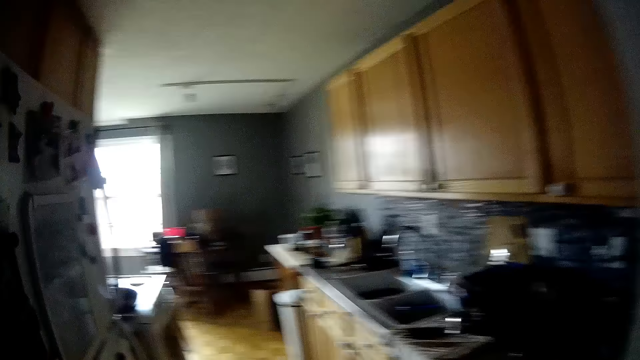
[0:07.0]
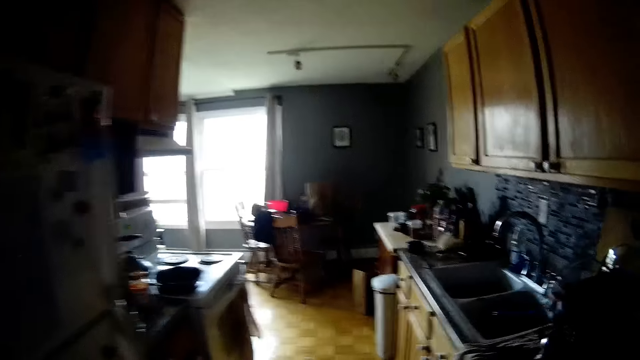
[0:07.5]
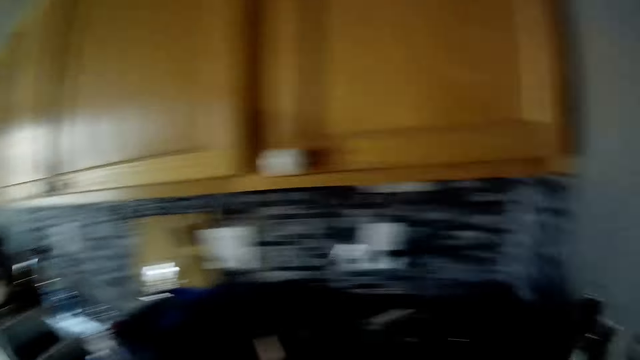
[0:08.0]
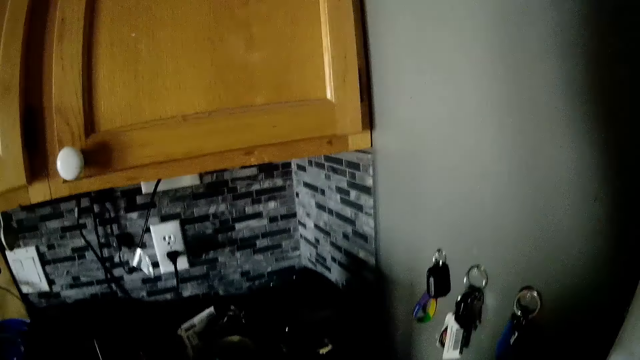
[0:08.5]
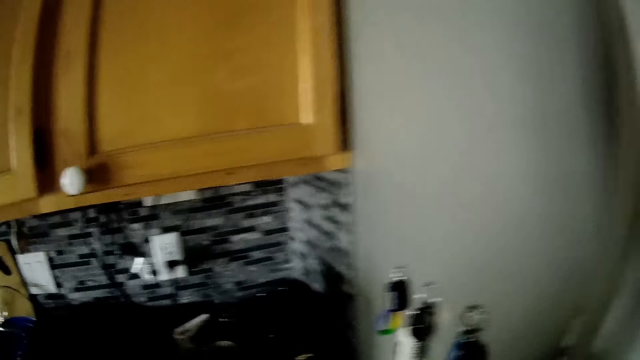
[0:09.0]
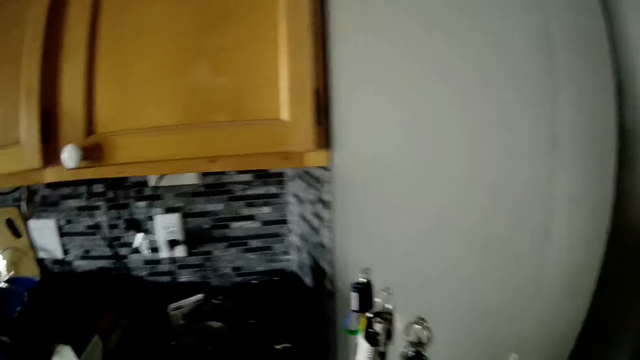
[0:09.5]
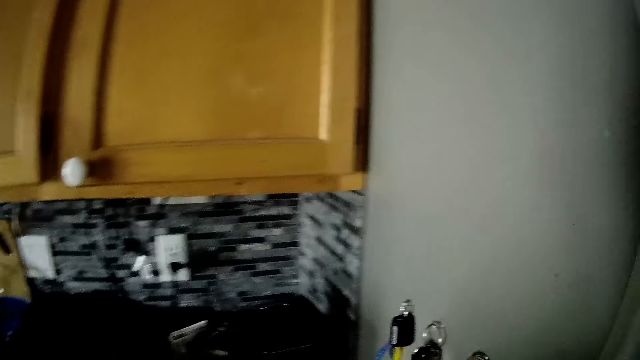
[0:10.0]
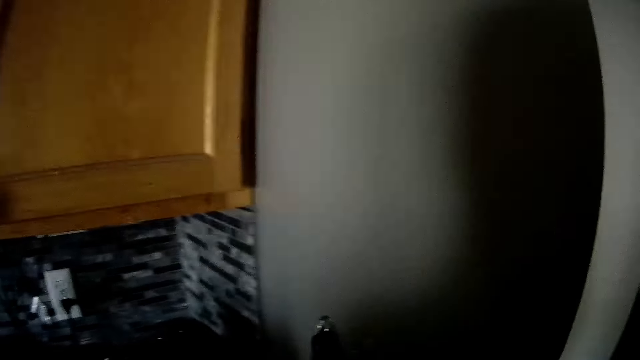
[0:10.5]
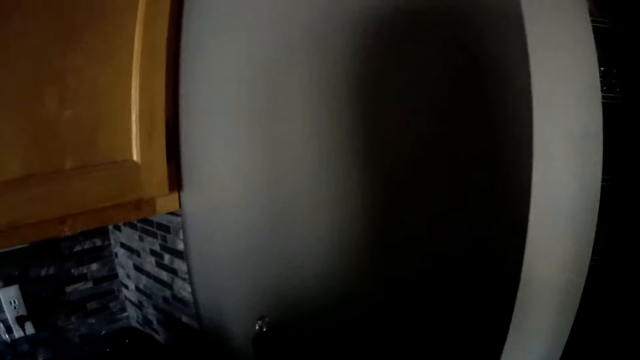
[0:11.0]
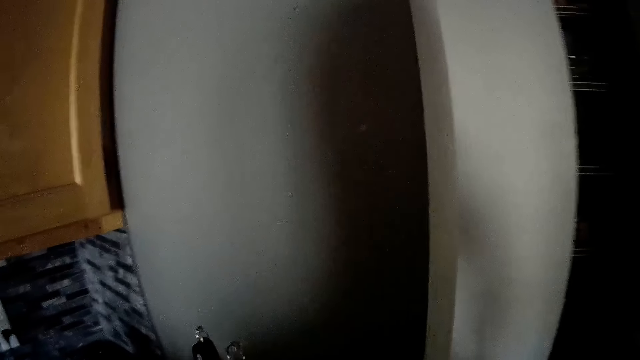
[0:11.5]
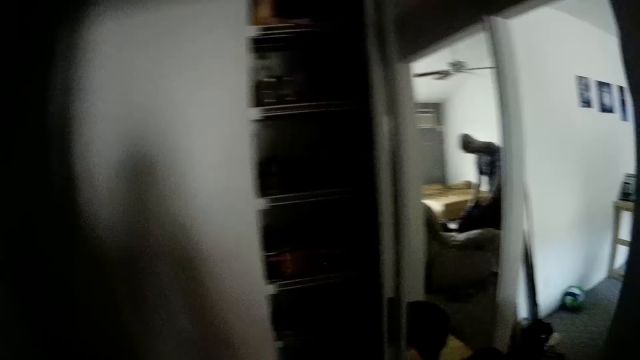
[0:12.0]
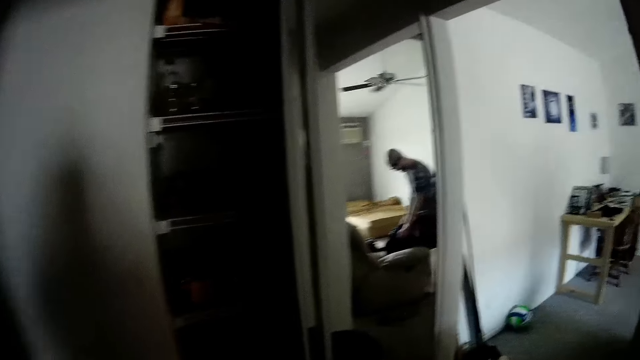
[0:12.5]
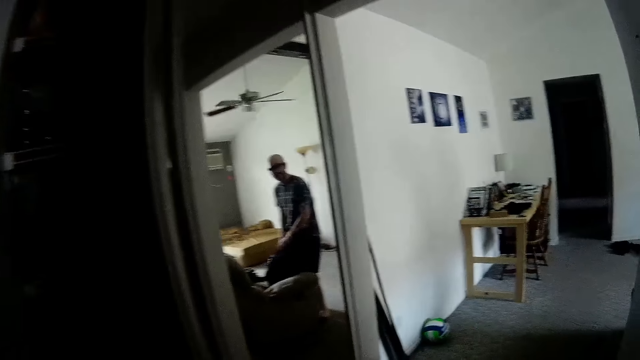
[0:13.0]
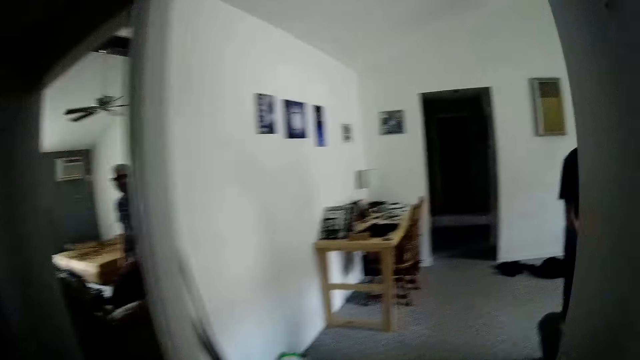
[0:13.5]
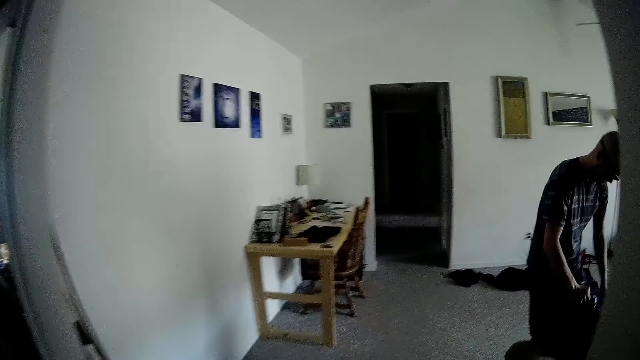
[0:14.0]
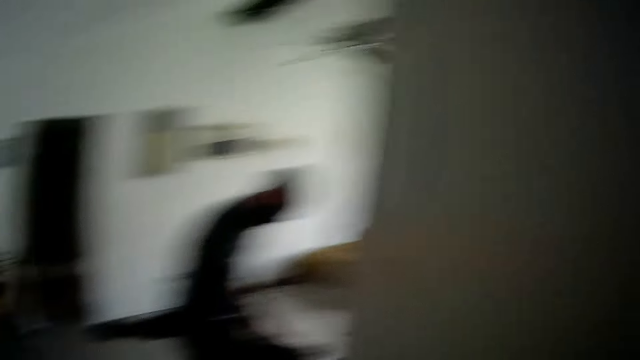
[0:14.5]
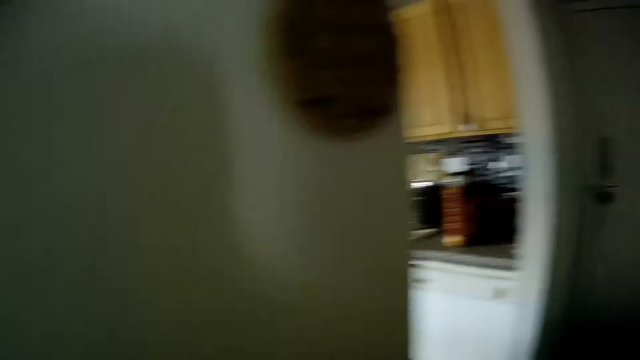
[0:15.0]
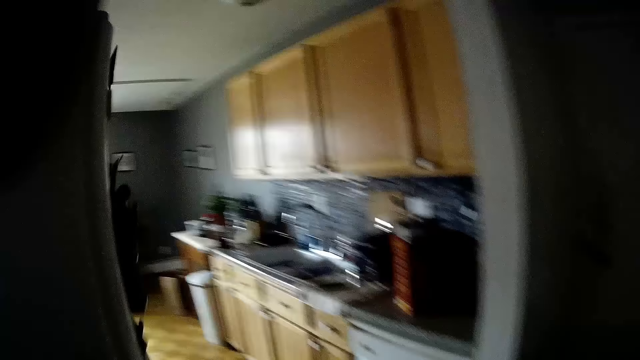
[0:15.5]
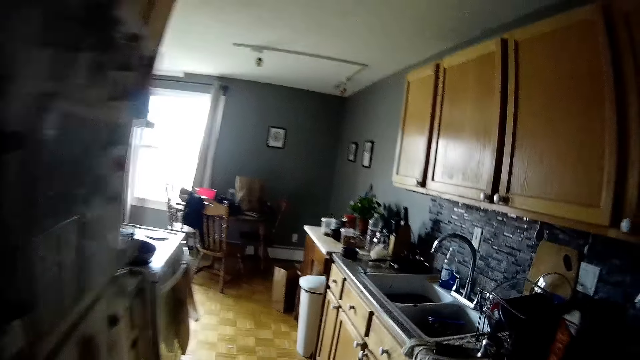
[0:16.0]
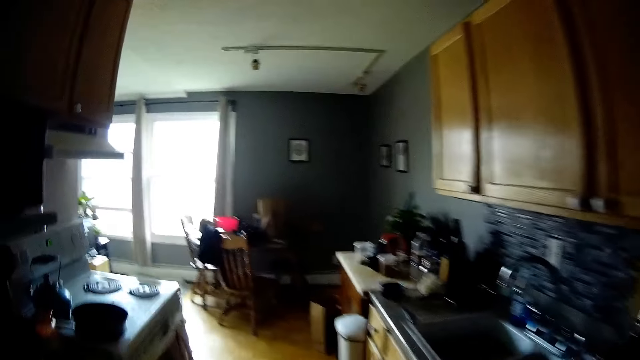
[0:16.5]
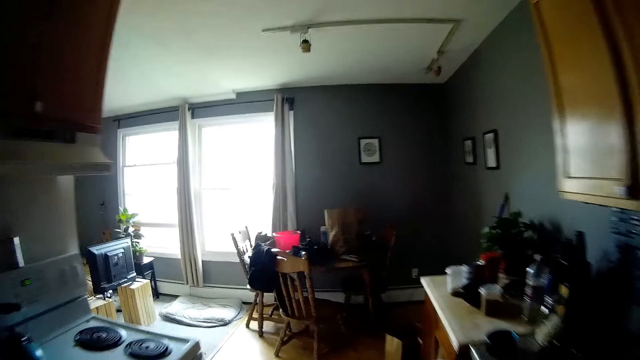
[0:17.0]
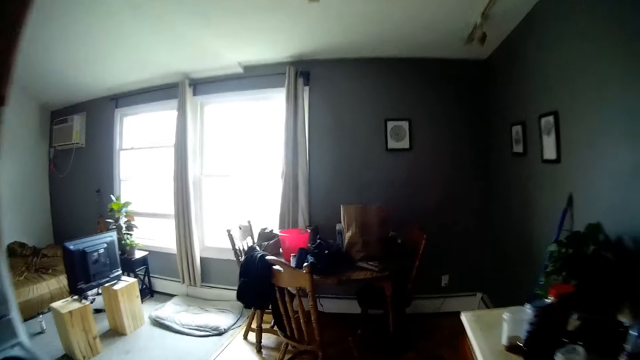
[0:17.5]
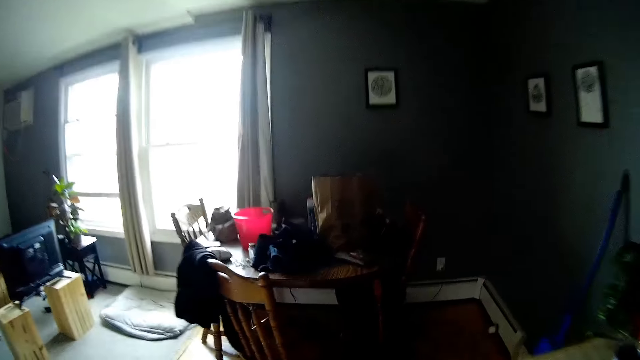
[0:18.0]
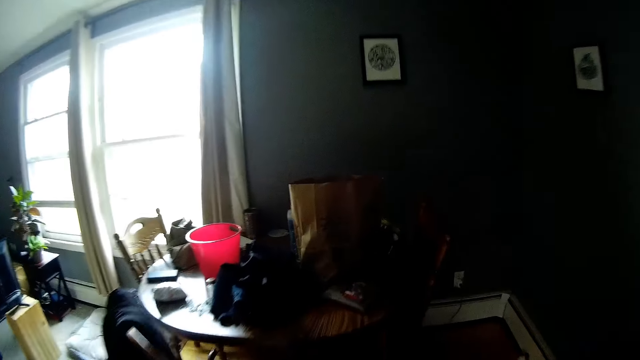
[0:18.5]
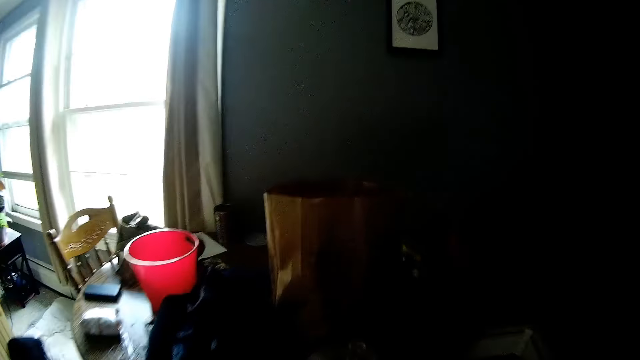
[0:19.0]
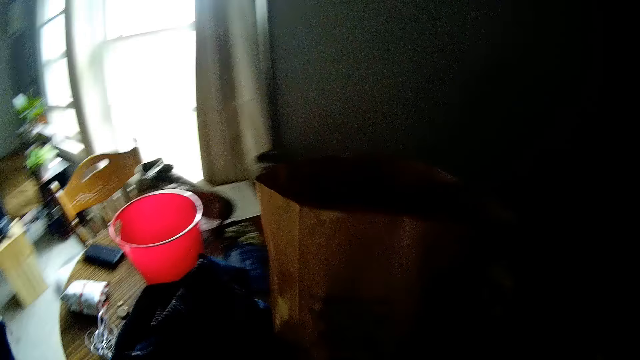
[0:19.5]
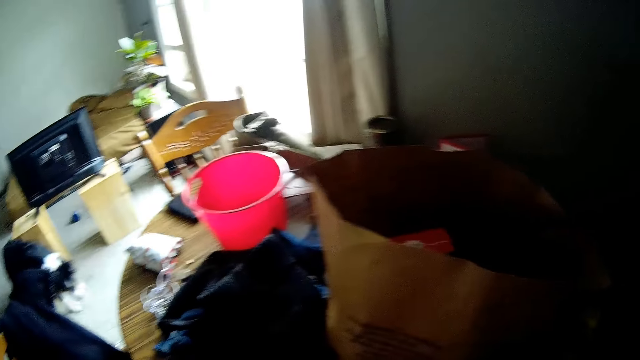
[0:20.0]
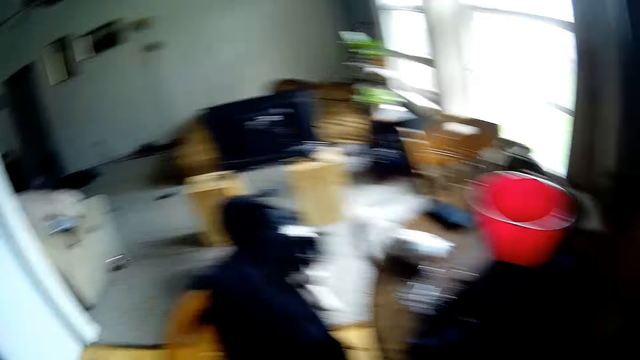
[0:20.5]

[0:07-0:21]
The camera wearer is looking around. A man touches a black bag with both hands. The camera wearer walks towards a dining table. They are entering the kitchen.

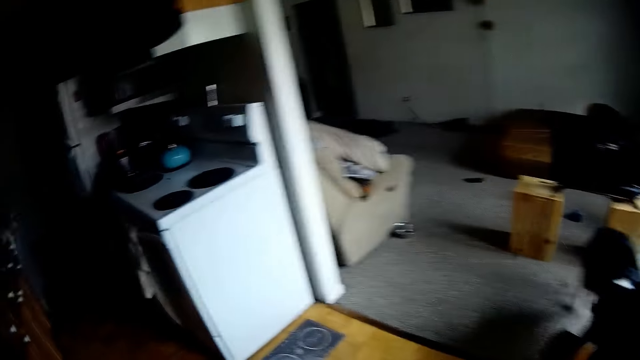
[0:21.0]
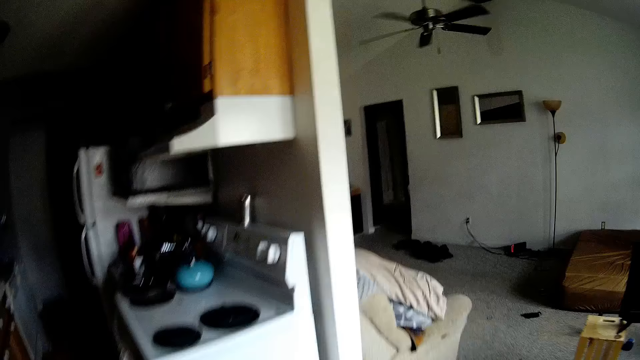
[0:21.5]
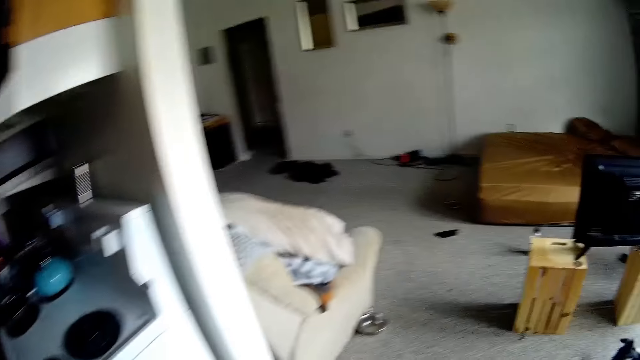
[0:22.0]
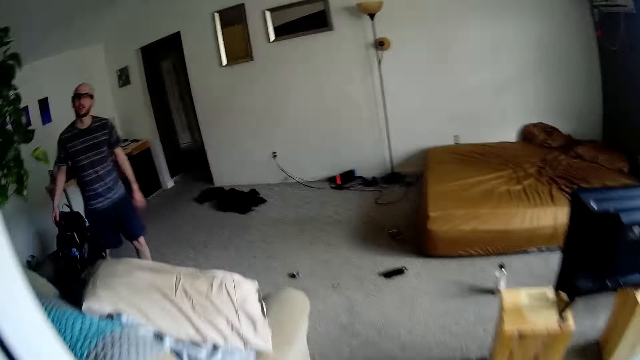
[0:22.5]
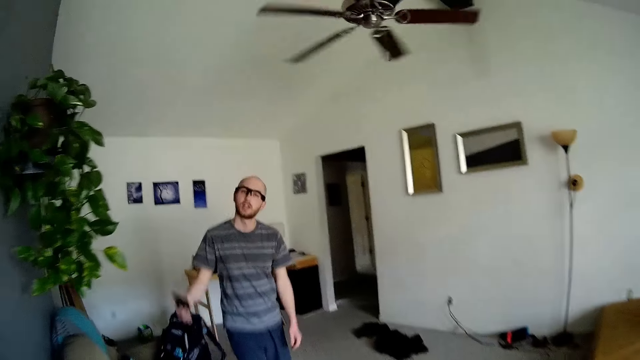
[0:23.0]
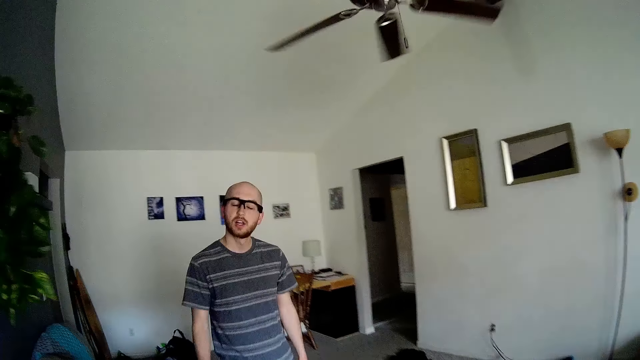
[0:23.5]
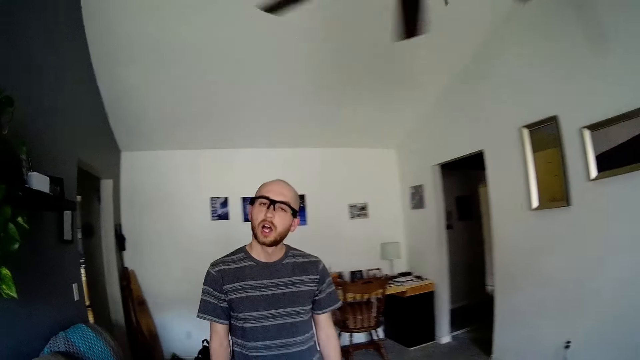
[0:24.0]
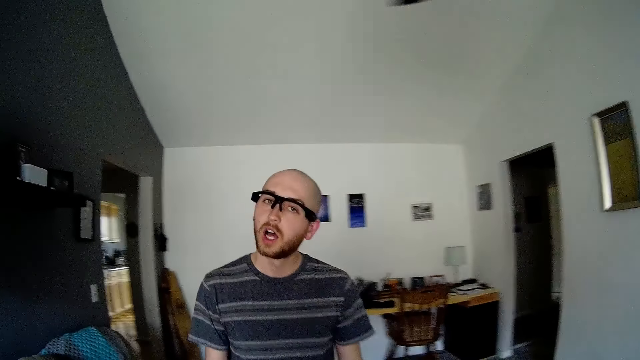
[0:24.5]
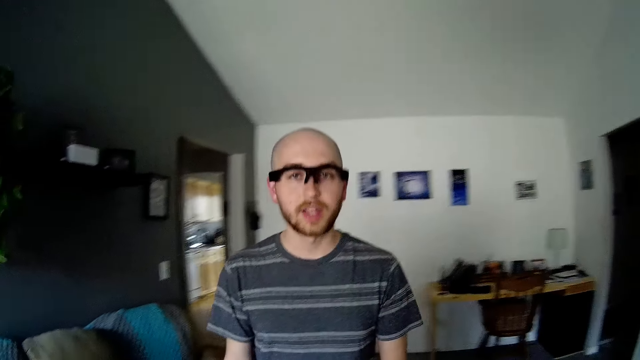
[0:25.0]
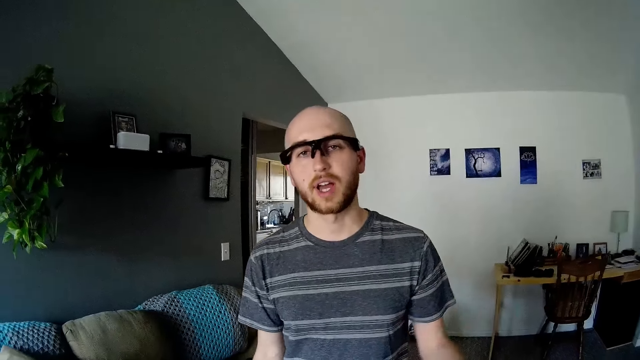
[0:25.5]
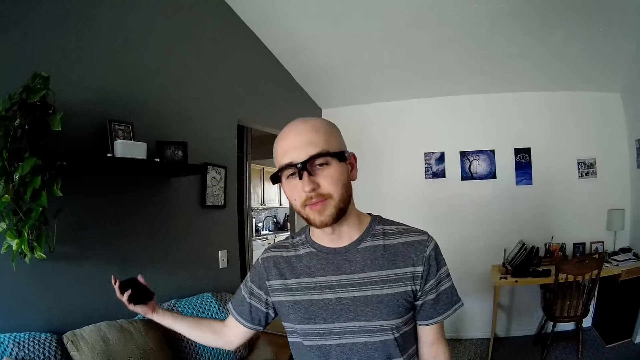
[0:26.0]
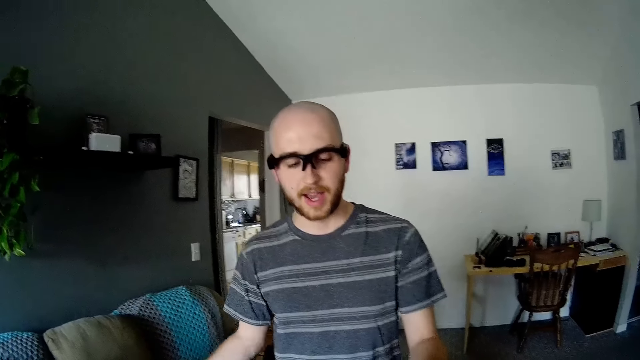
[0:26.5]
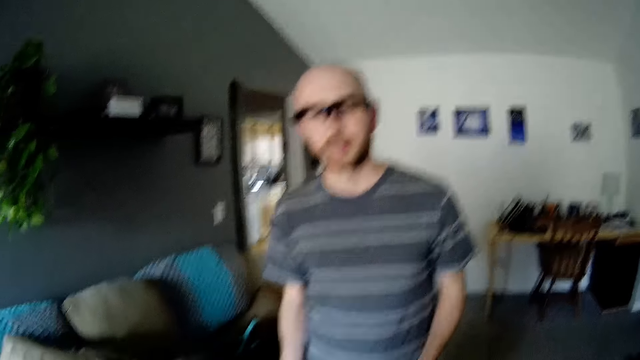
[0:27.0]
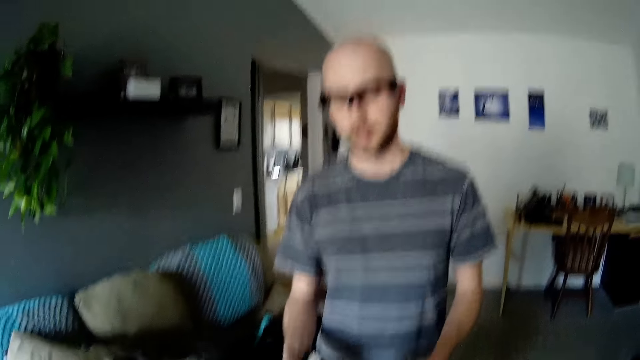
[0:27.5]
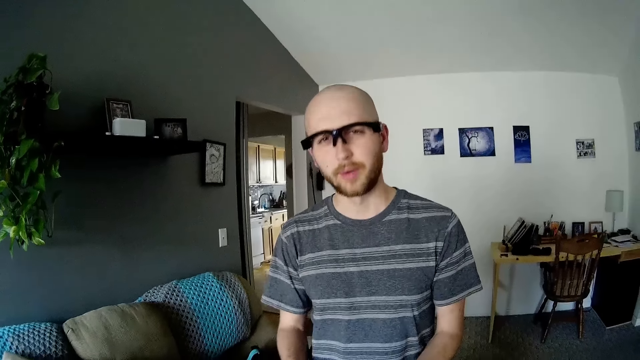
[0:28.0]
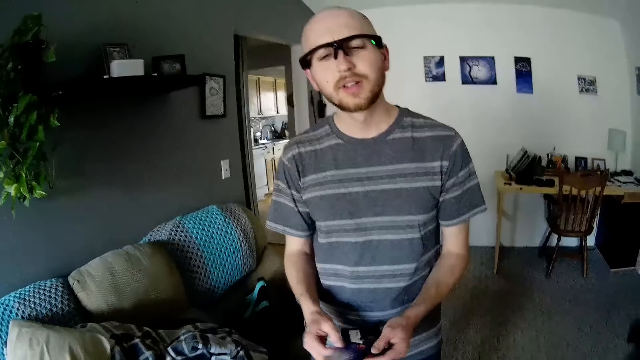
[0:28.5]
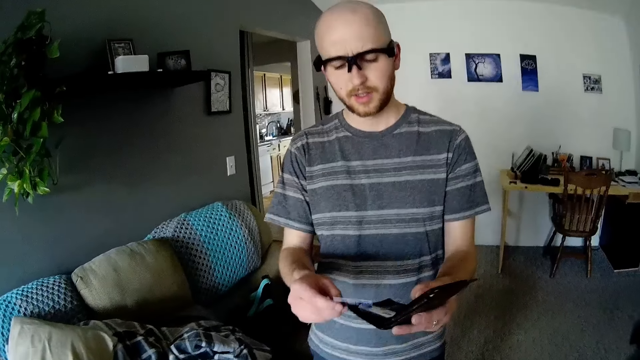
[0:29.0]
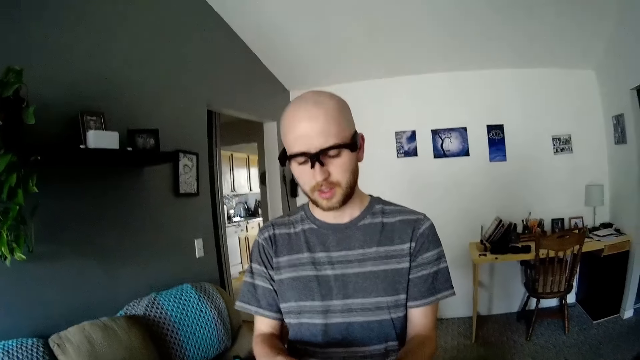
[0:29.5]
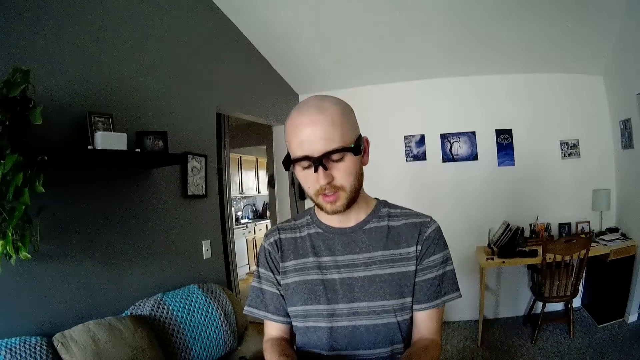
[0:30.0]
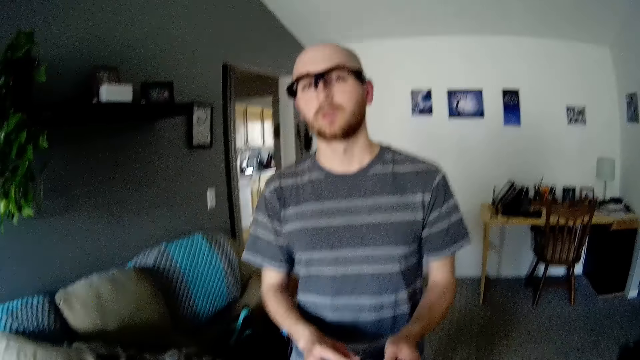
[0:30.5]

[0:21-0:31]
The camera wearer walks towards a living room. A man raises his right hand with the wallet in it. The man opens the wallet with his right hand, takes out a card from the wallet with his right hand and places the card in the wallet.
